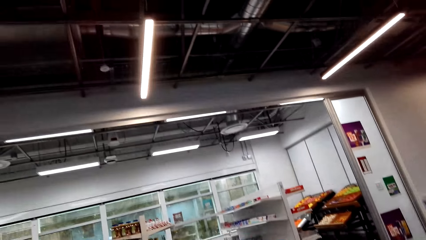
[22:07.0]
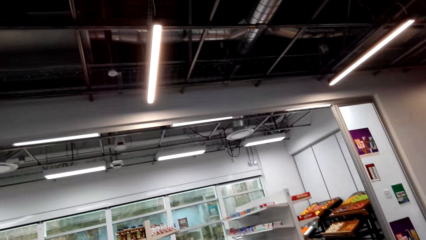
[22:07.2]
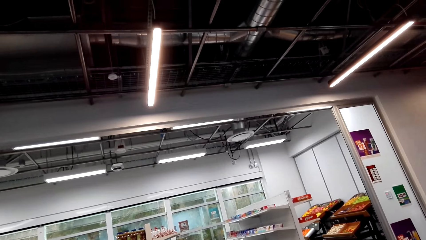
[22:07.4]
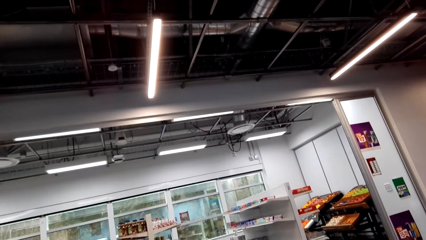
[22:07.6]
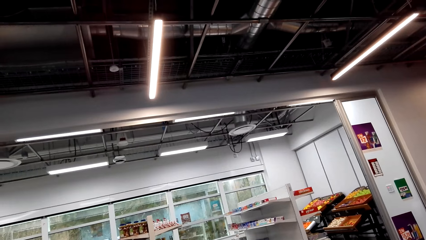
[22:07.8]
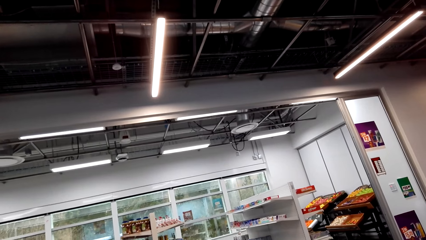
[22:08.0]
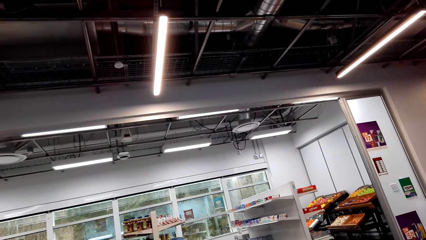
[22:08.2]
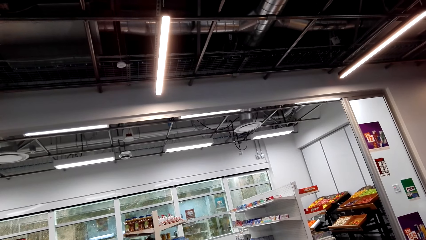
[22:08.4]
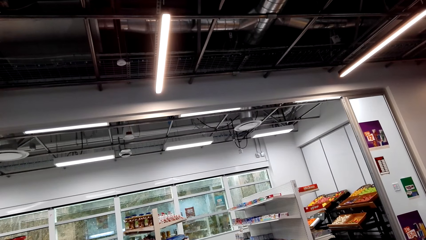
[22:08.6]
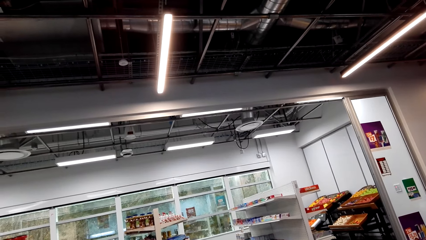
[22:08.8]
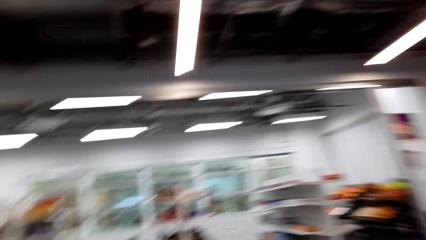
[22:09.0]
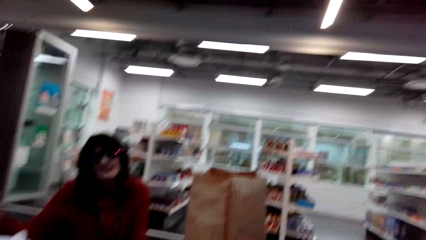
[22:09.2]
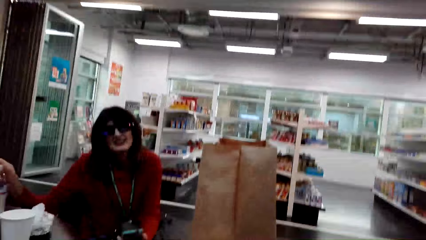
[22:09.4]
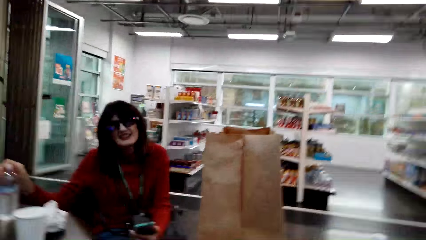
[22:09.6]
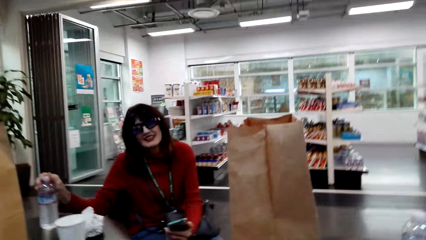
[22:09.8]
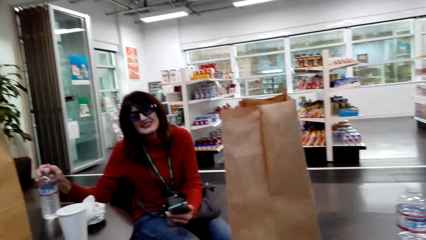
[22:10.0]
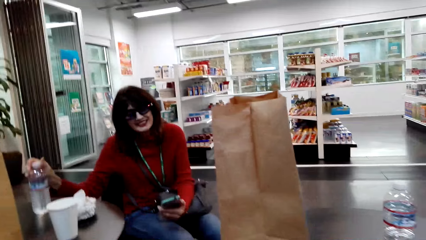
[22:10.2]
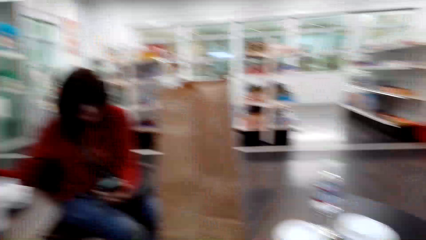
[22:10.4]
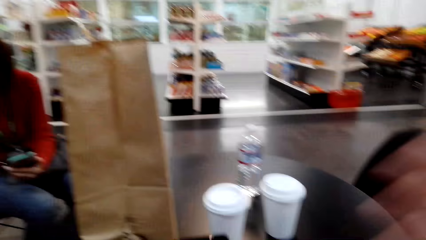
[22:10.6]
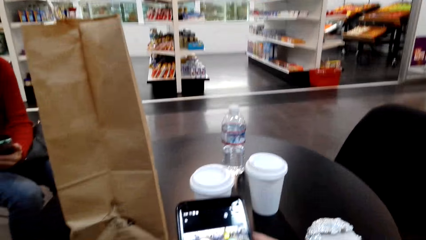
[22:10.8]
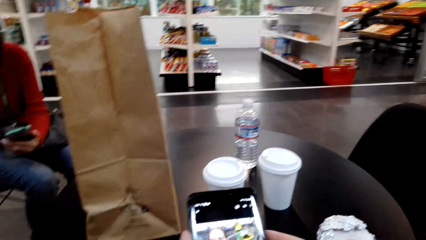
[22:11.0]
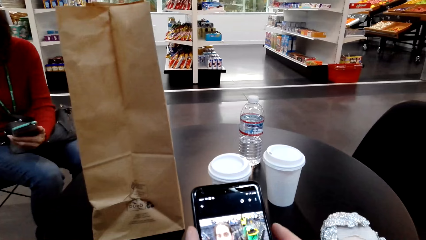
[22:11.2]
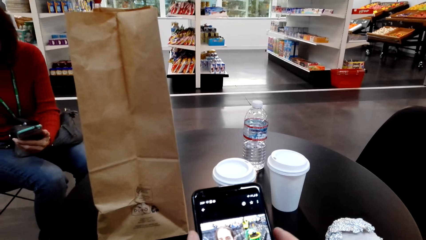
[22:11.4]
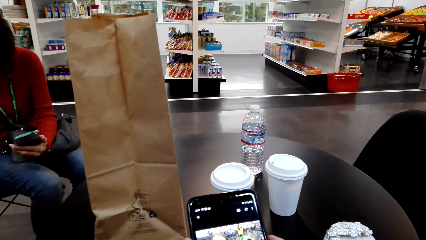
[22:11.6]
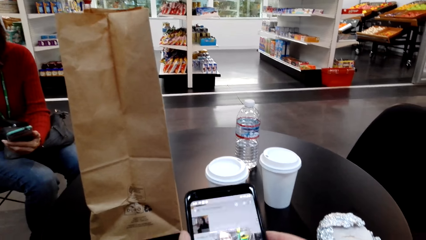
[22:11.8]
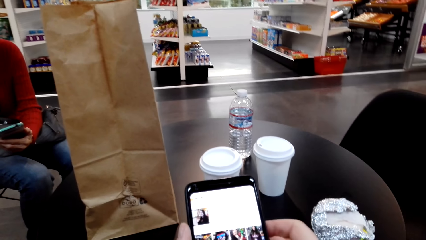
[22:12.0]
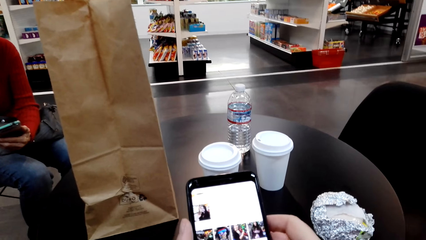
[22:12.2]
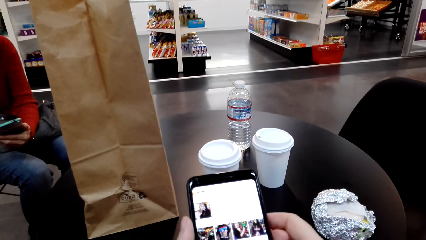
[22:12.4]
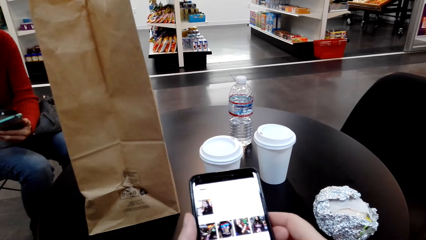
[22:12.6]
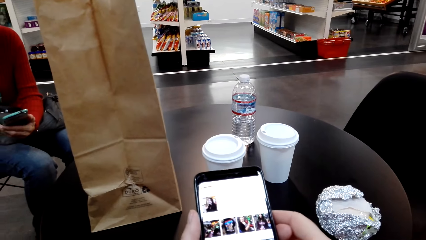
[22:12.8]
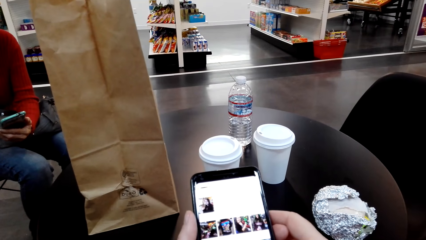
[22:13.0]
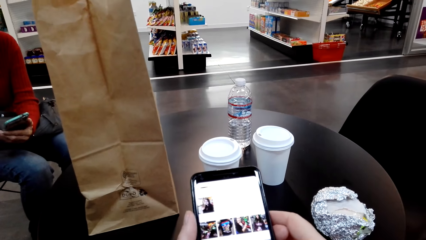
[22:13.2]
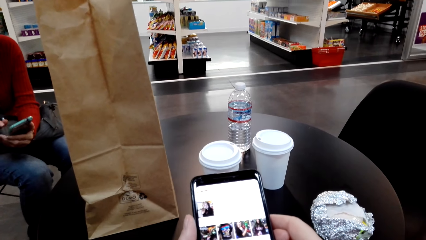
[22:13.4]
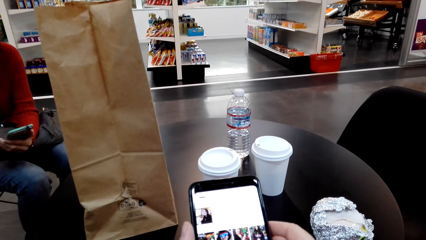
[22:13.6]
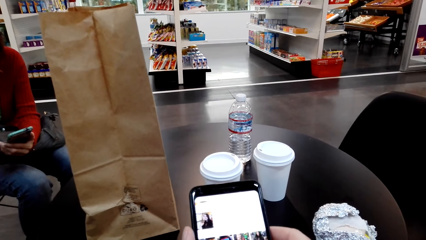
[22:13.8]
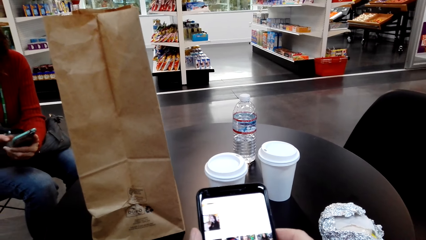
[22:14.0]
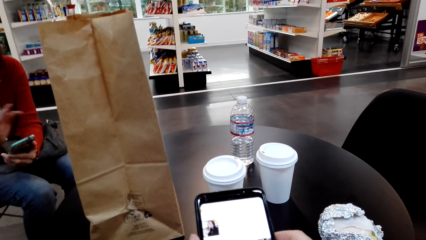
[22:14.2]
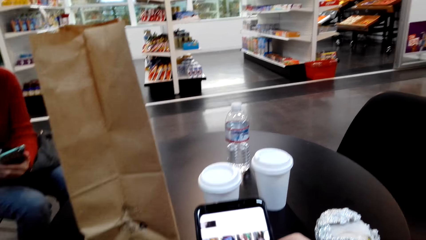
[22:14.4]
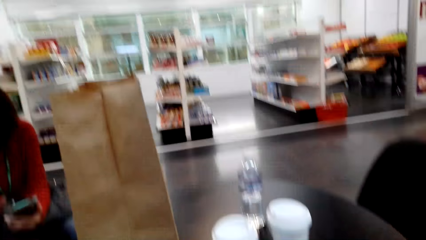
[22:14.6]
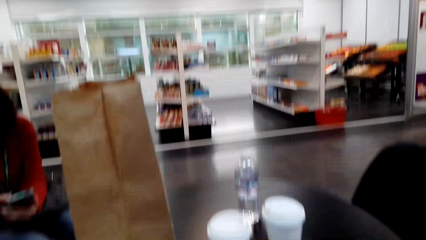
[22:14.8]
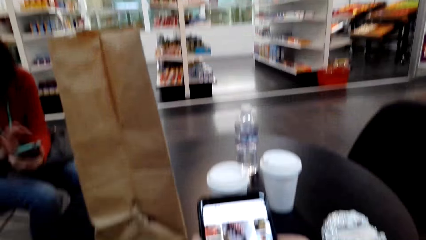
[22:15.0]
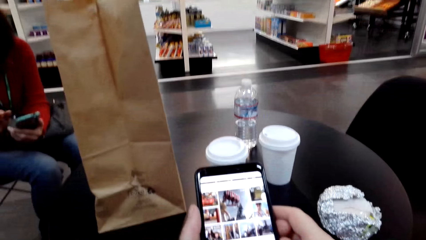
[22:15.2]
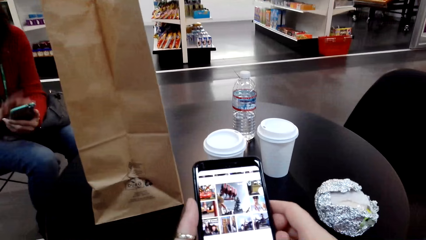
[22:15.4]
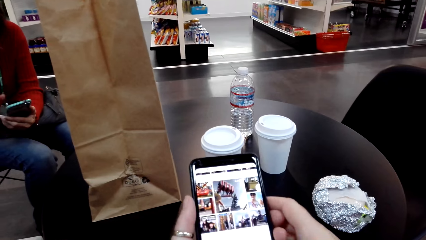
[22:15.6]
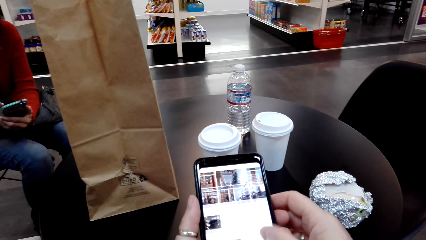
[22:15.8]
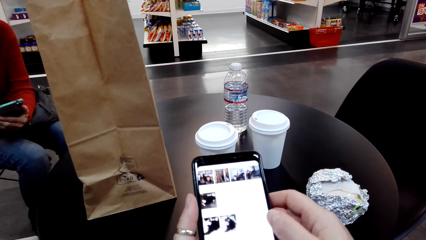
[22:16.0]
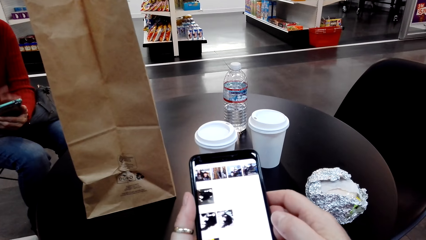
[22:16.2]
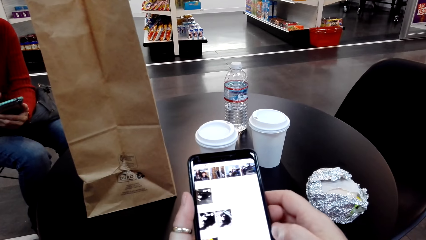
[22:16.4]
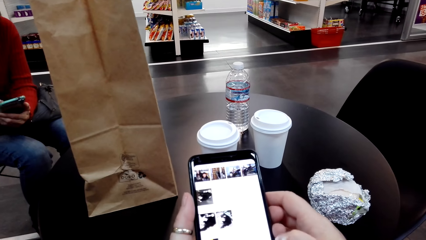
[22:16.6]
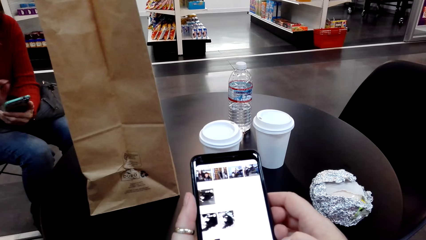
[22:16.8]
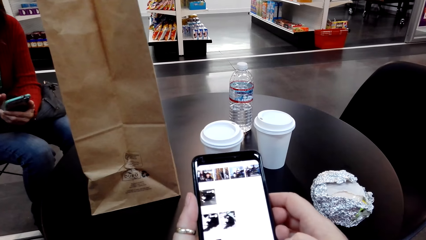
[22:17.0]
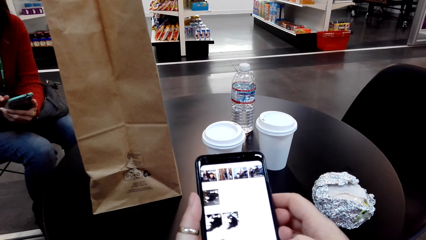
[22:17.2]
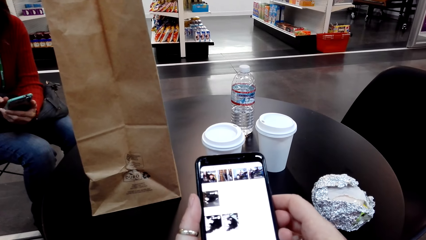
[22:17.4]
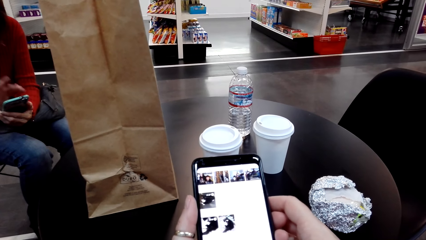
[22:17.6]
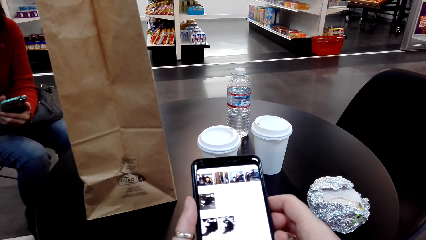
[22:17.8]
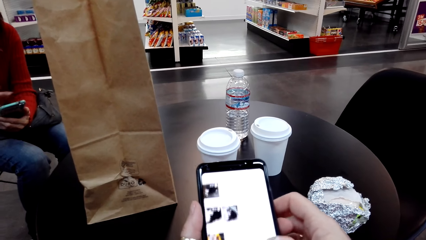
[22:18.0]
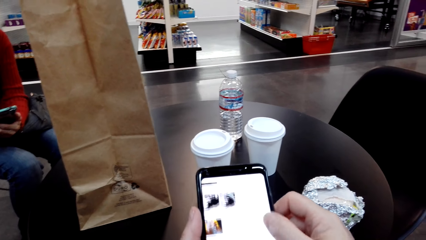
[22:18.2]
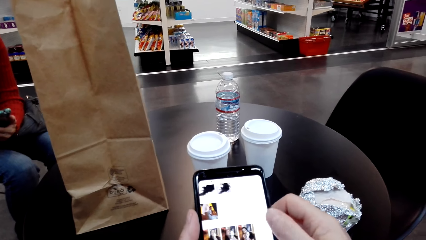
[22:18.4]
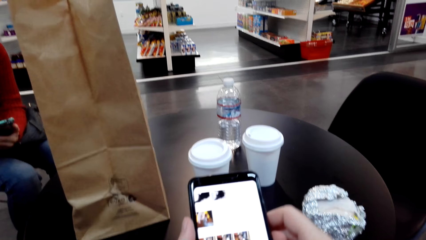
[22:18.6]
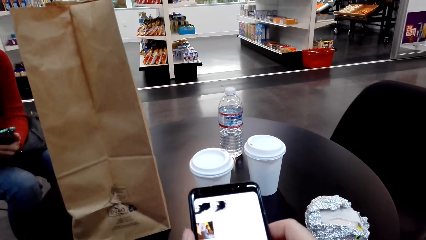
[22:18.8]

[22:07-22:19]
A woman holds a water bottle. The camera wearer browses on her phone. The woman operates her phone.

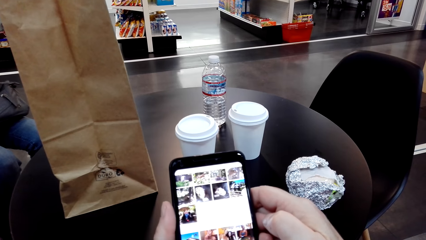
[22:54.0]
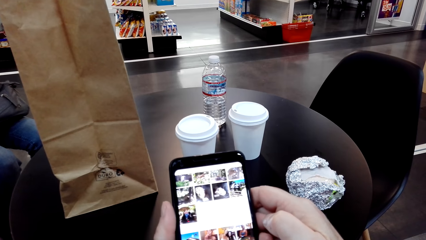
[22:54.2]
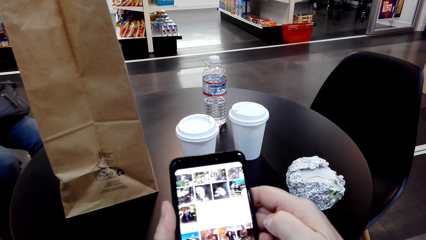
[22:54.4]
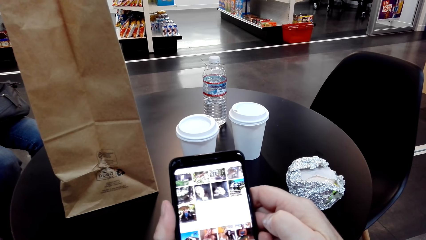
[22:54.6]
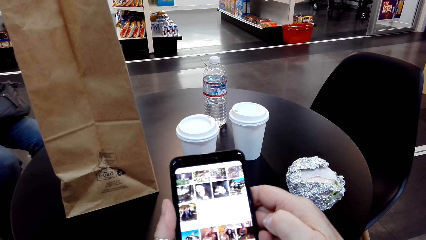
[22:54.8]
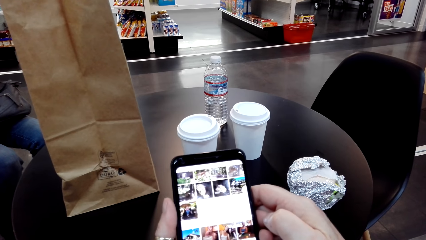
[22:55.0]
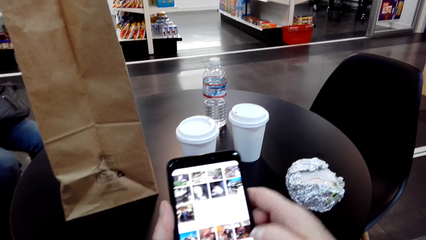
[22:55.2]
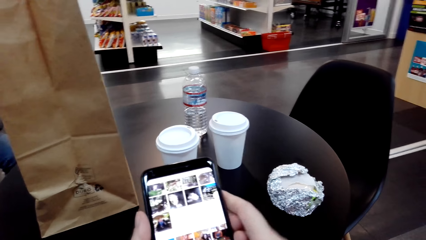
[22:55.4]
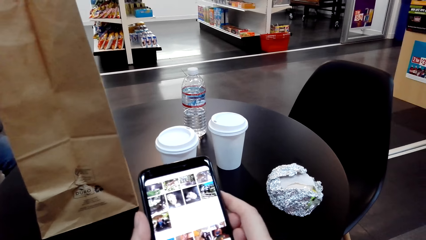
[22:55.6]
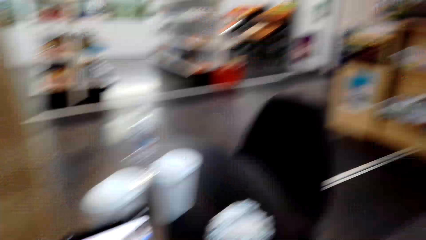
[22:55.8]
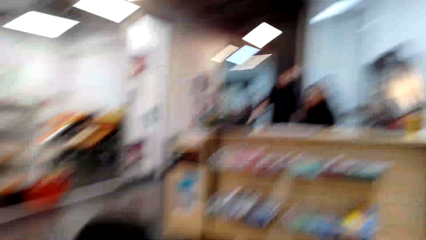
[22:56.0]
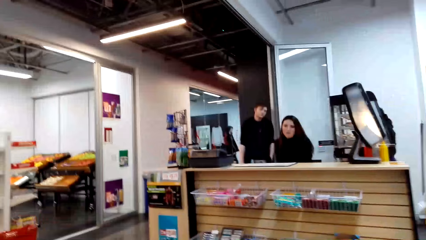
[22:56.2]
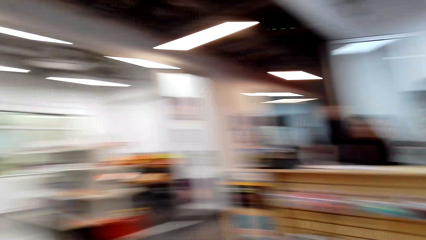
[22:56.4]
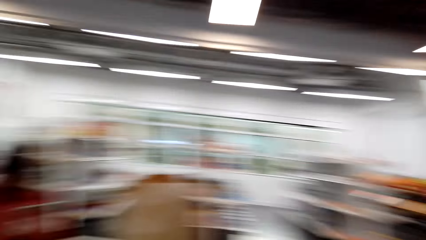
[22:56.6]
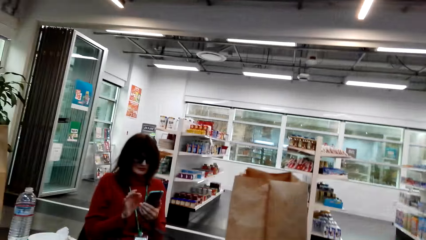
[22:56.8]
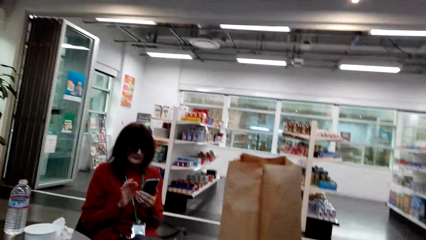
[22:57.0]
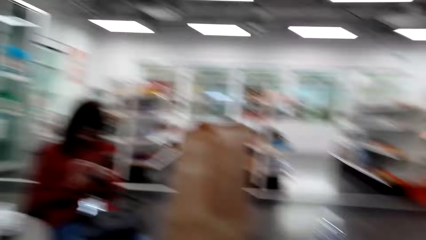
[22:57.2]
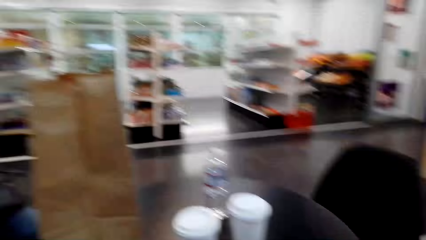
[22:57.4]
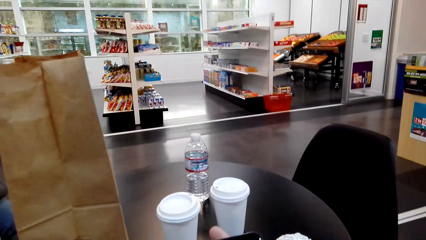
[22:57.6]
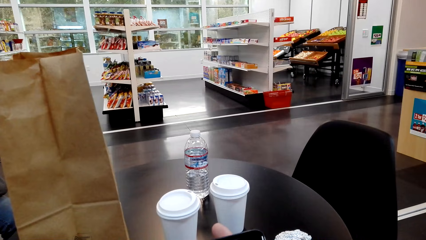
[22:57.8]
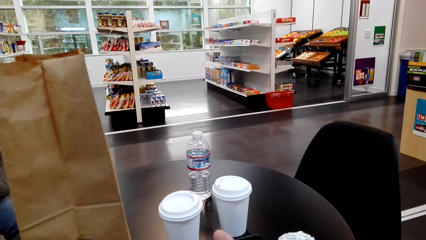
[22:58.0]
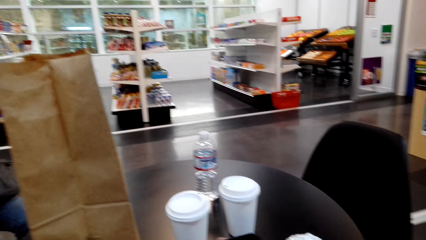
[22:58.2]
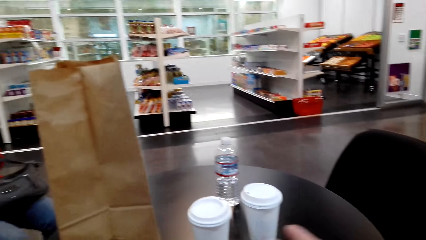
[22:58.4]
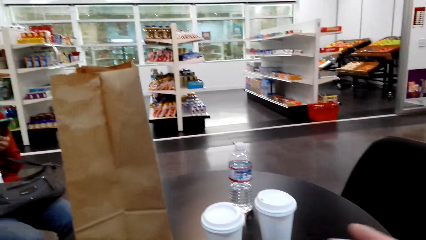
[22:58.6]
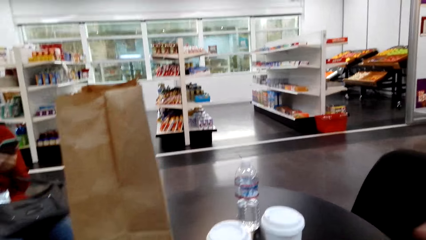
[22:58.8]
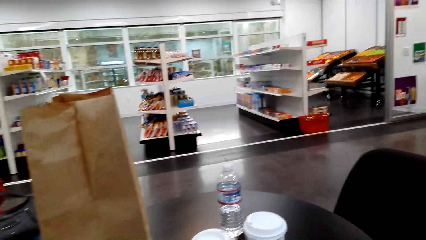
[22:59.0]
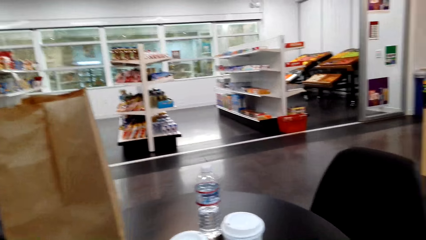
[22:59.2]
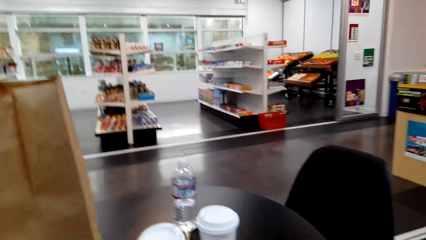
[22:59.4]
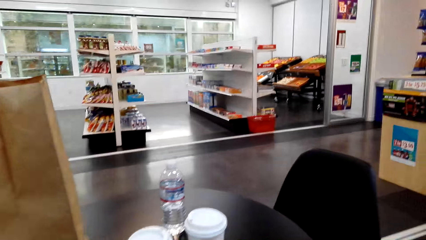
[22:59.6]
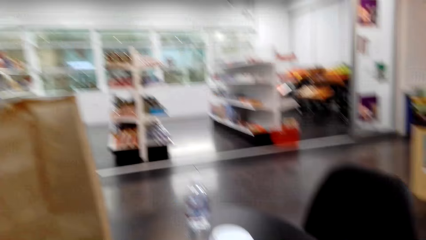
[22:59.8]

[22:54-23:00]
The camera wearer looks around.
